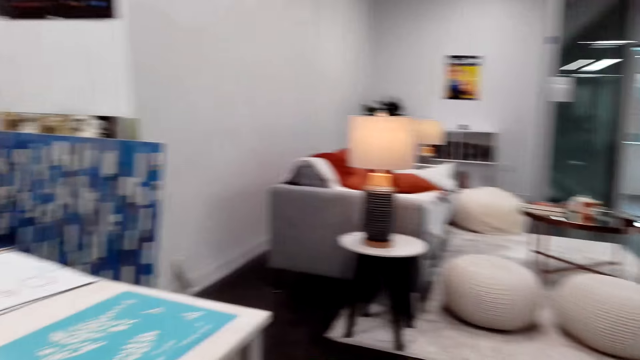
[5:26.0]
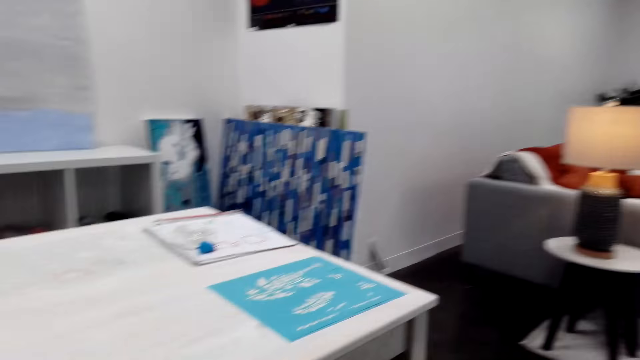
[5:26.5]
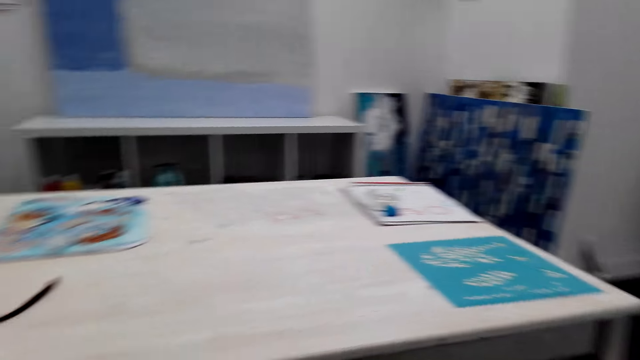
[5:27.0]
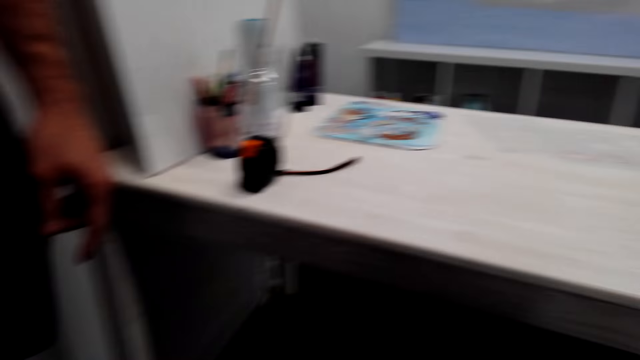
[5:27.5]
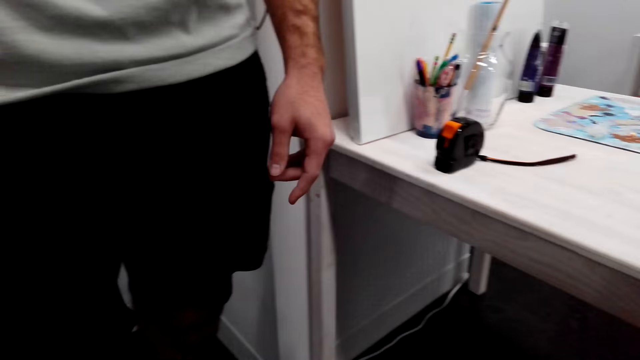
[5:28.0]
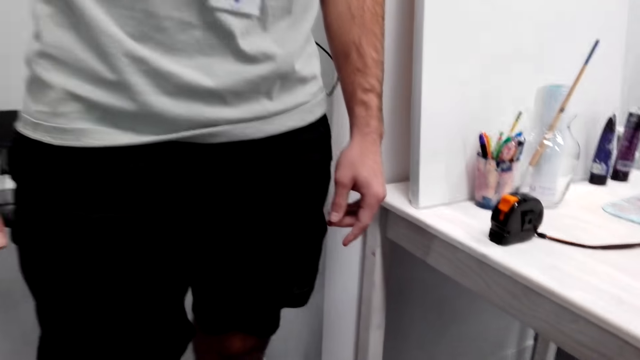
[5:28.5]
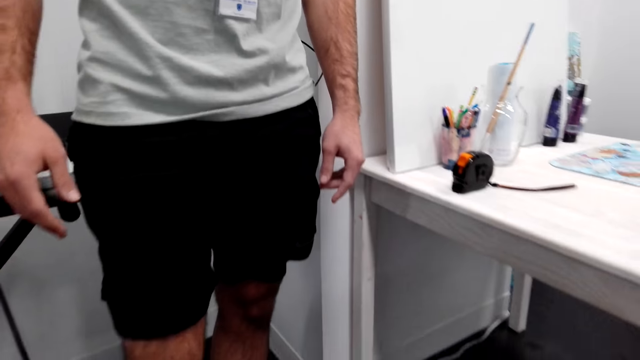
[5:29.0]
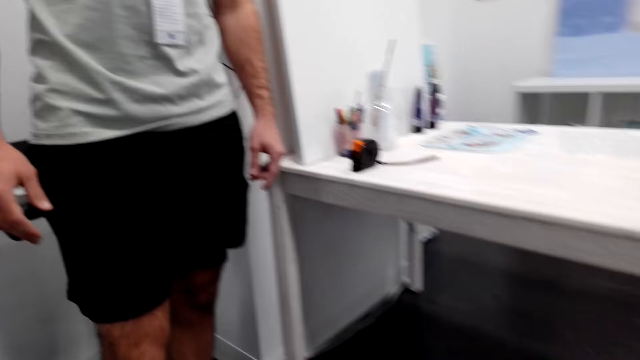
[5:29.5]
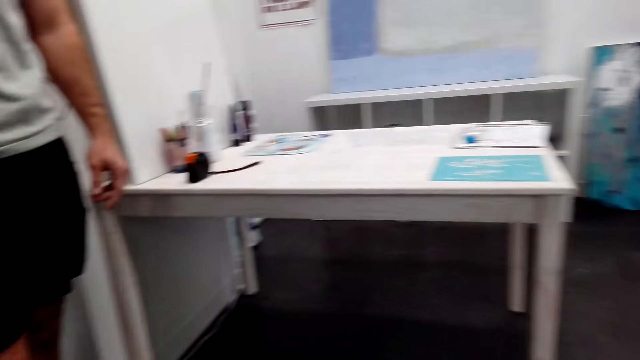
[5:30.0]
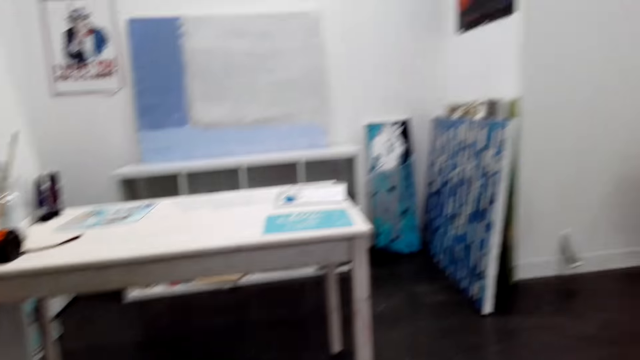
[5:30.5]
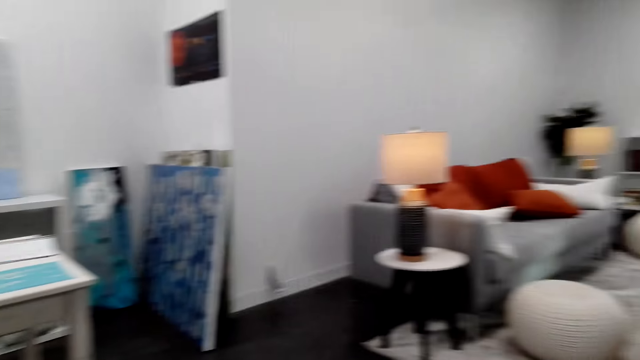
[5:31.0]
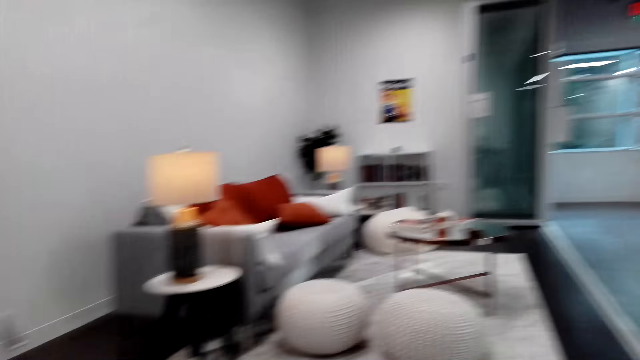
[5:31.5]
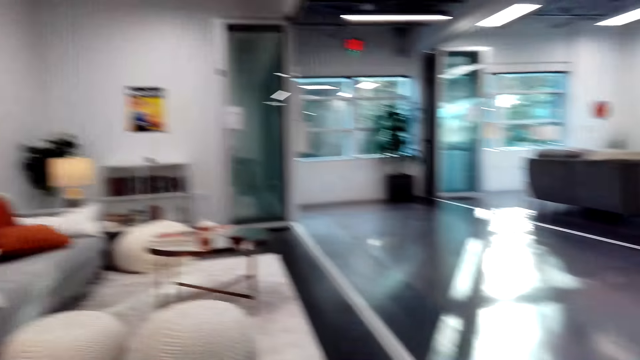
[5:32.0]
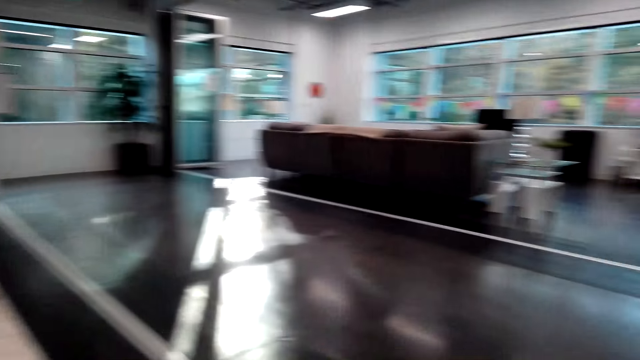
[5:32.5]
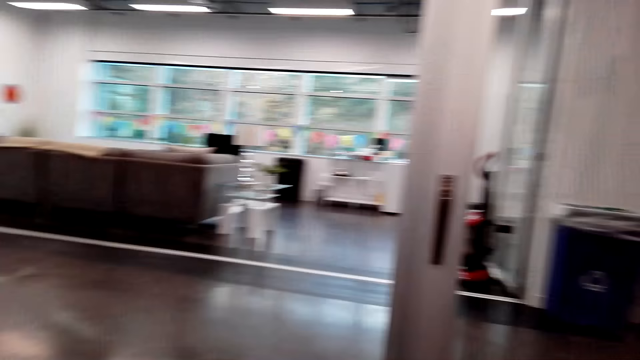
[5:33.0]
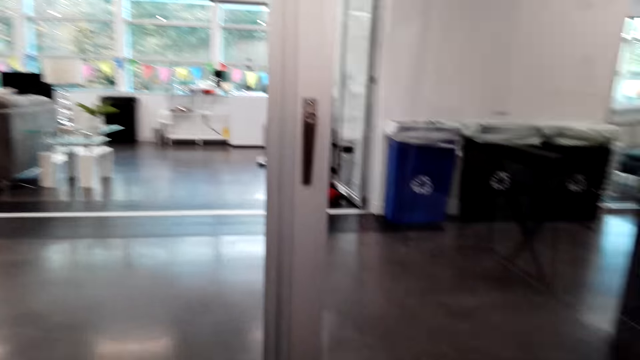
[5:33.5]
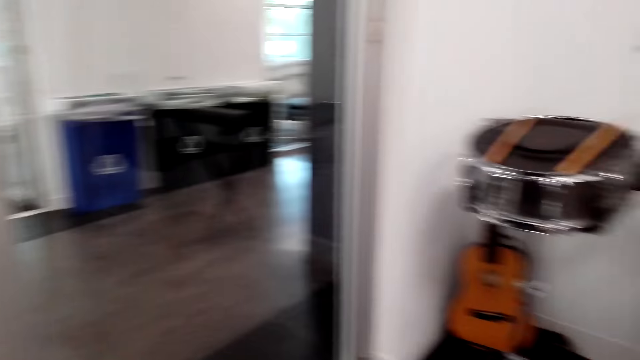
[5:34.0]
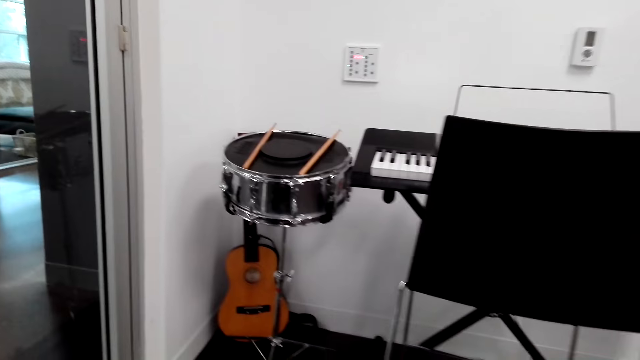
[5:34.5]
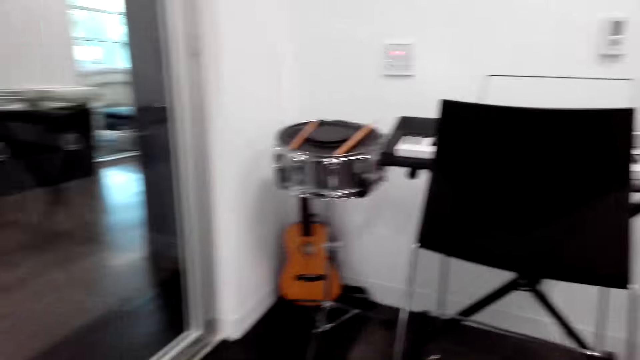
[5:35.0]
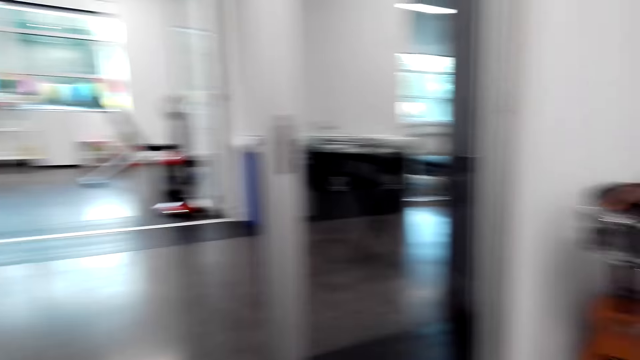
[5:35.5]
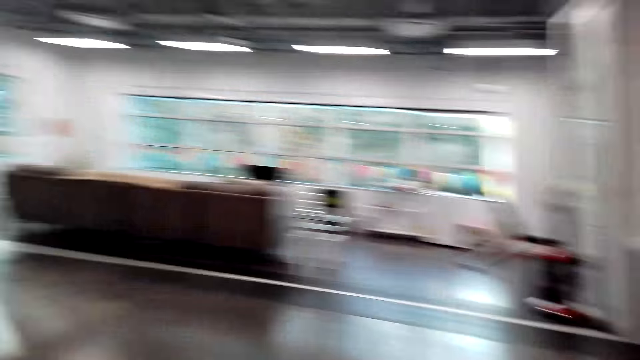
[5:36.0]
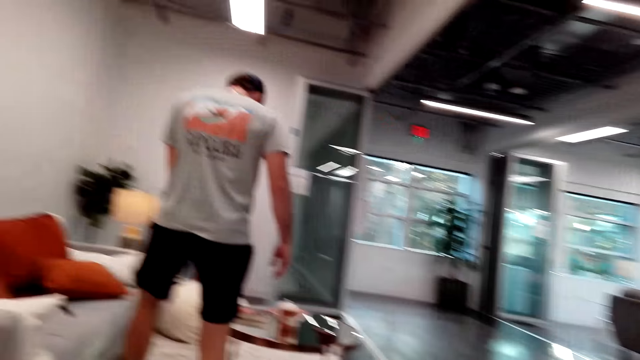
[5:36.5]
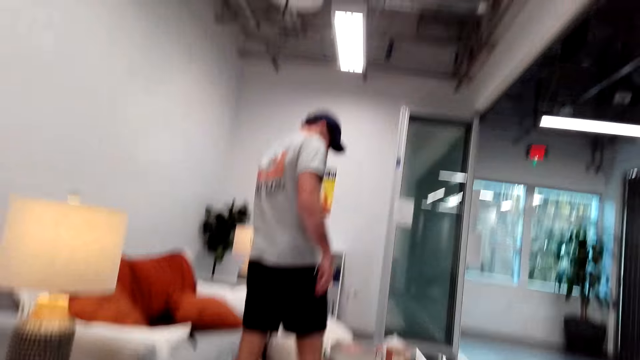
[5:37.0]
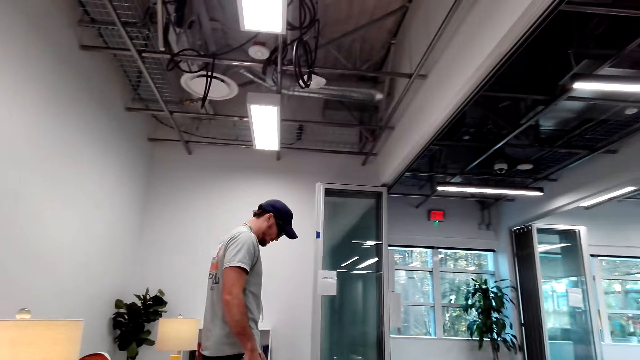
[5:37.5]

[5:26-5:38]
A man stands in the house.

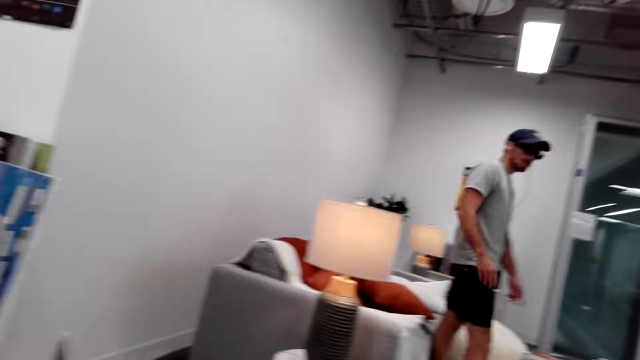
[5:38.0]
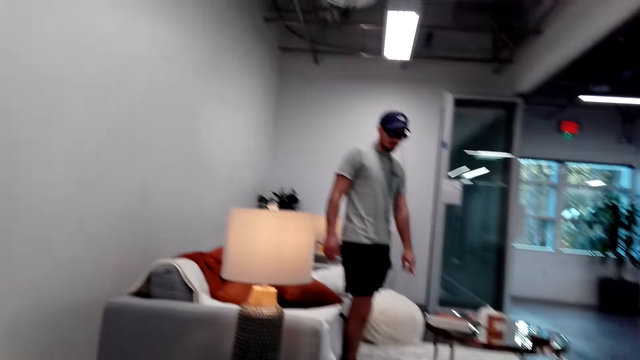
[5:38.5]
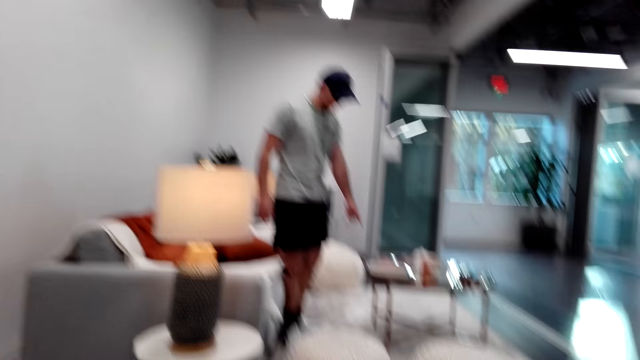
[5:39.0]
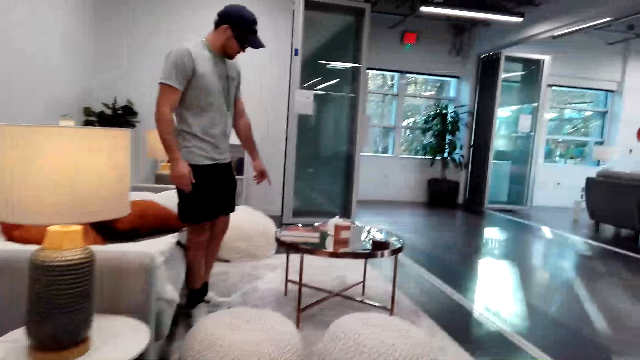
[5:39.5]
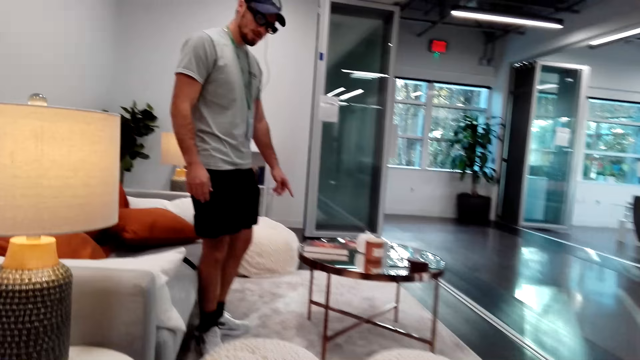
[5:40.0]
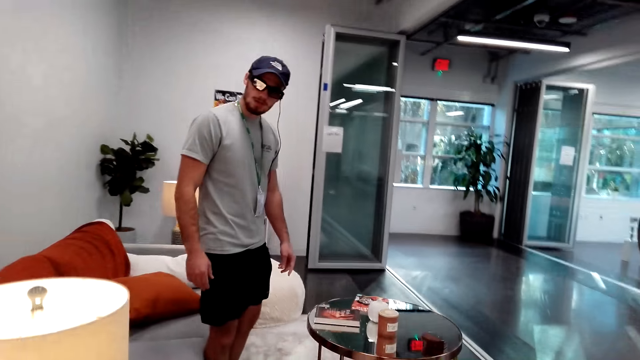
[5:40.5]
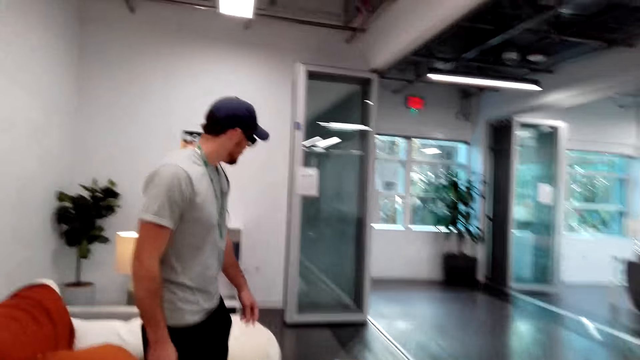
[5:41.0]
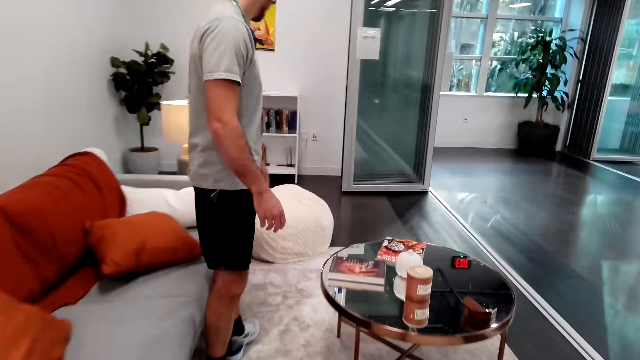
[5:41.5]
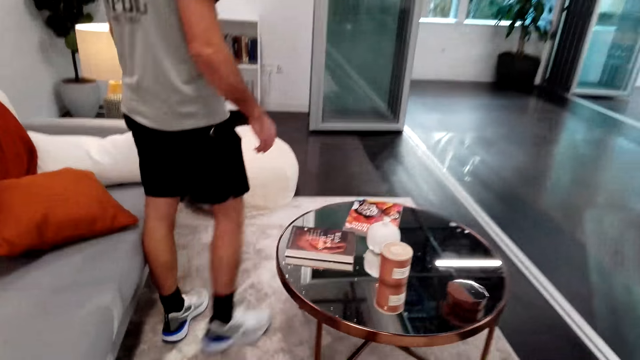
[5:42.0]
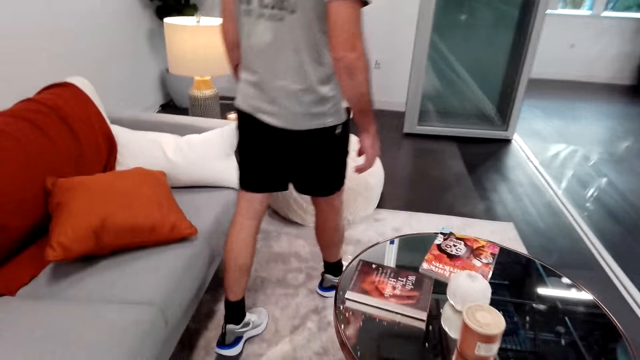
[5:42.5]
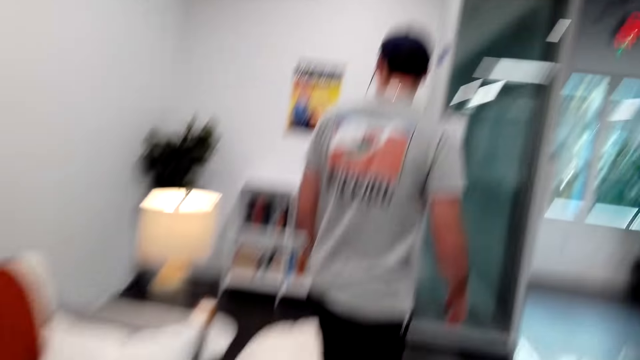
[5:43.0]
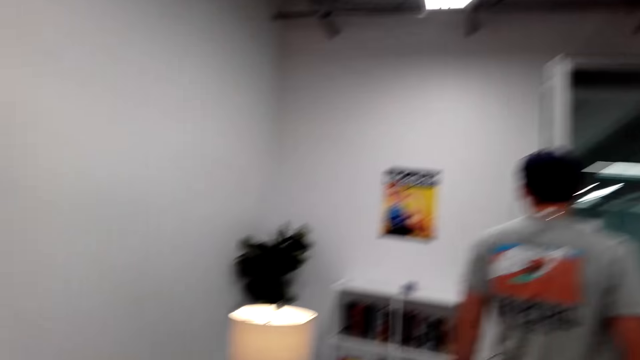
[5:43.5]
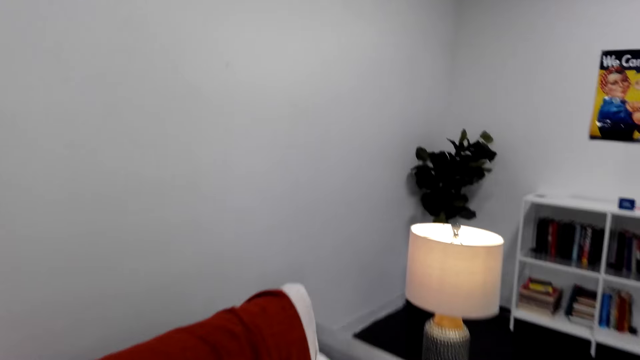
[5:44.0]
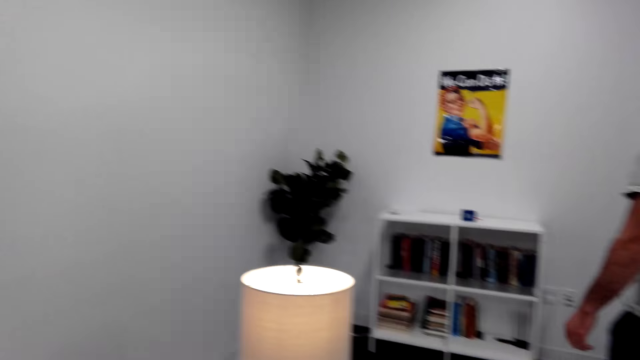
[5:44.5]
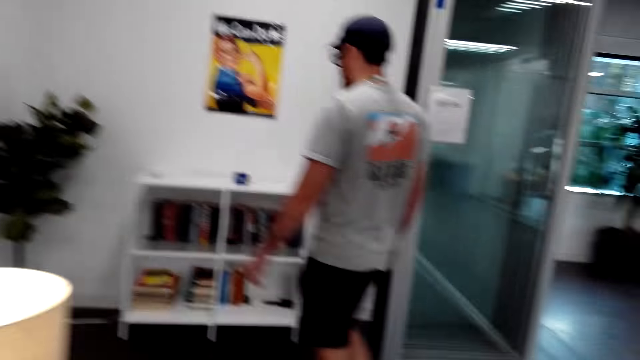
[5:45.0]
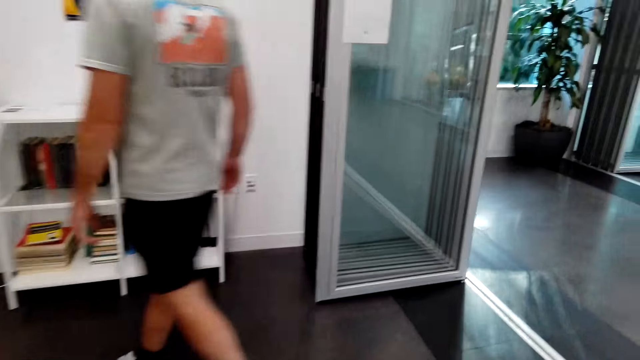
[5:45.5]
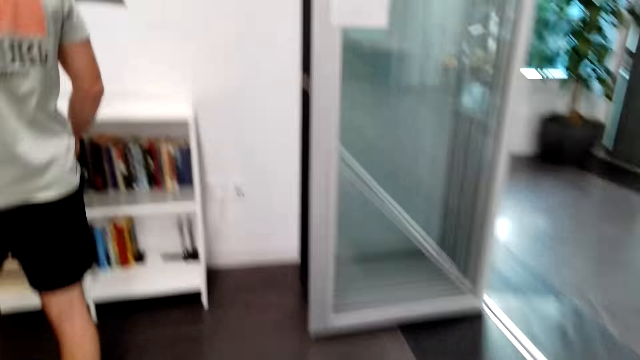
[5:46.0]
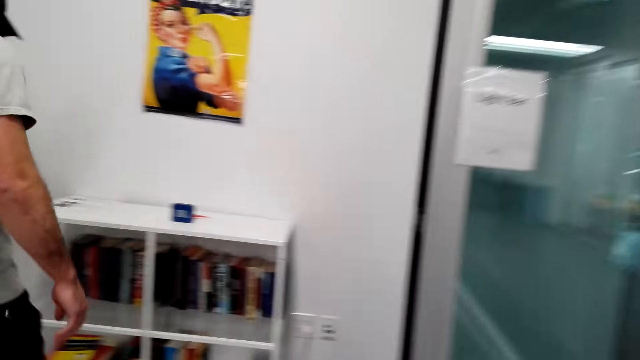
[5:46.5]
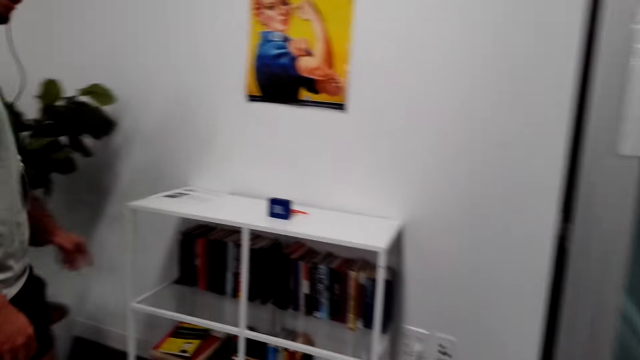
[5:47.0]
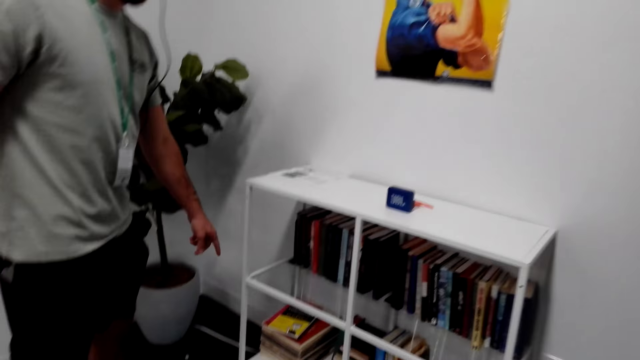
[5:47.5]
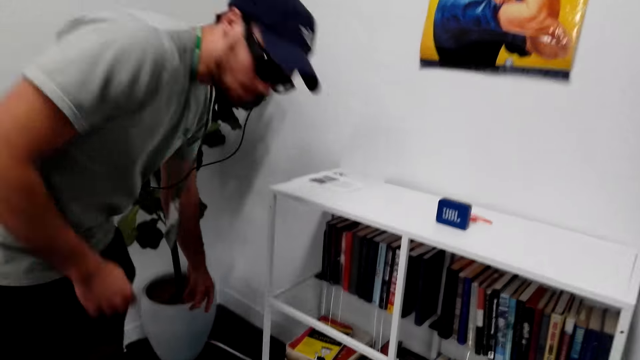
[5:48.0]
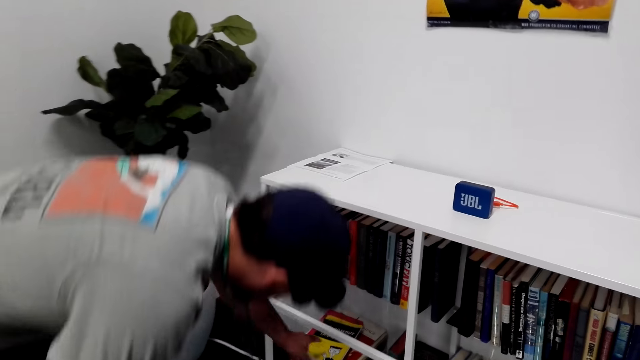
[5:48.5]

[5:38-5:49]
A man walks around the room. The camera wearer walks around the room.
